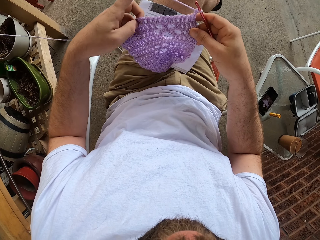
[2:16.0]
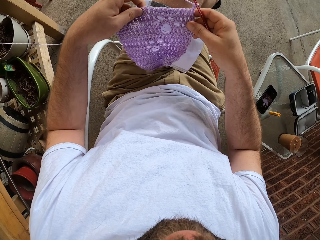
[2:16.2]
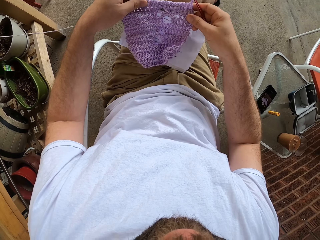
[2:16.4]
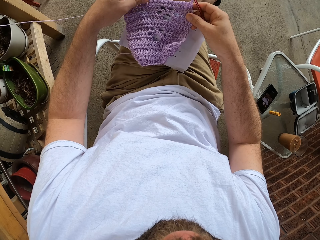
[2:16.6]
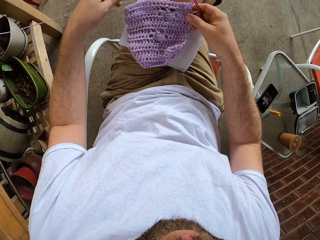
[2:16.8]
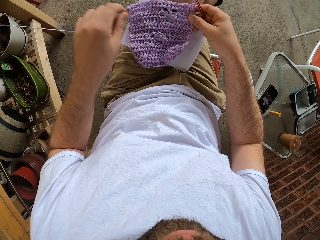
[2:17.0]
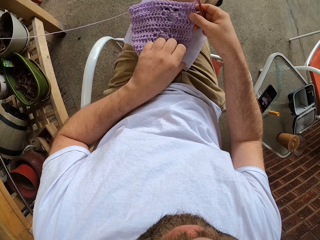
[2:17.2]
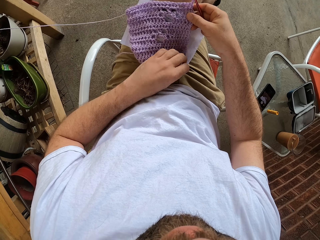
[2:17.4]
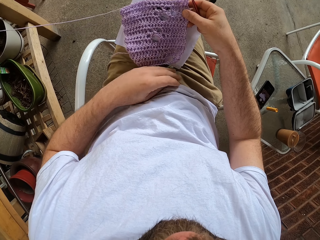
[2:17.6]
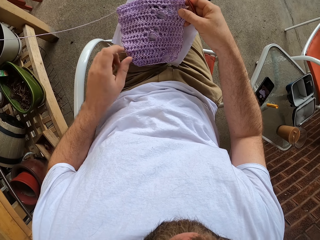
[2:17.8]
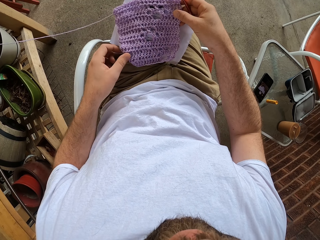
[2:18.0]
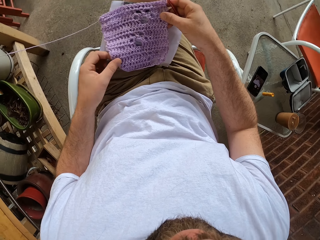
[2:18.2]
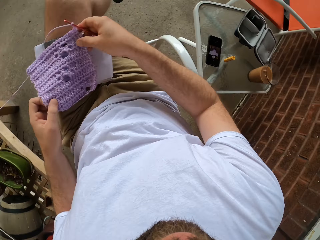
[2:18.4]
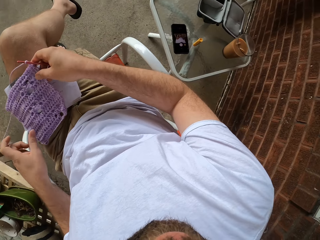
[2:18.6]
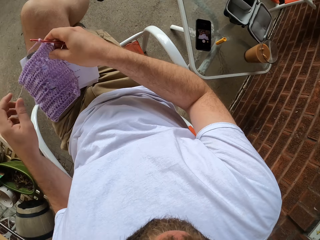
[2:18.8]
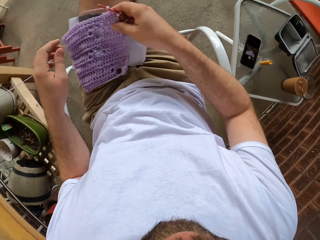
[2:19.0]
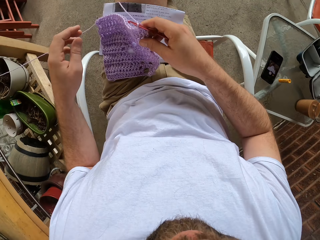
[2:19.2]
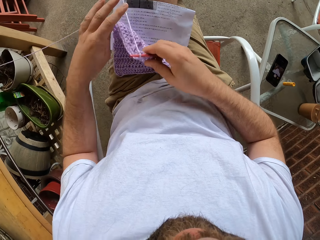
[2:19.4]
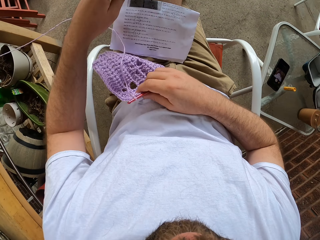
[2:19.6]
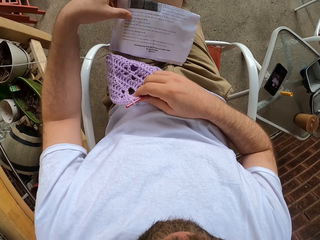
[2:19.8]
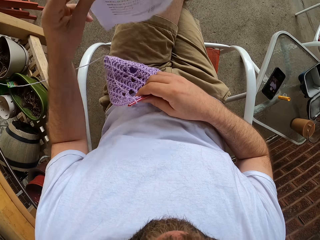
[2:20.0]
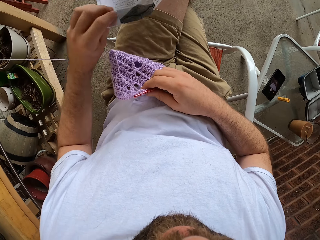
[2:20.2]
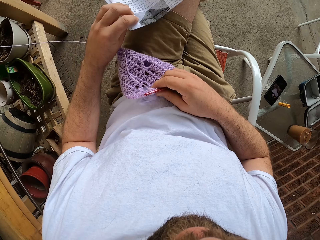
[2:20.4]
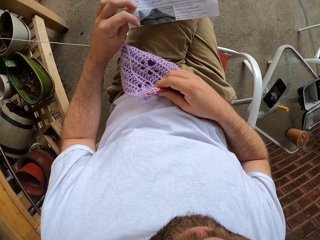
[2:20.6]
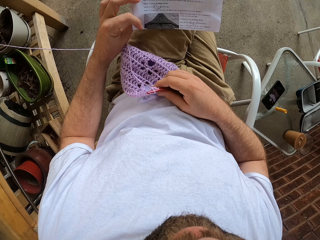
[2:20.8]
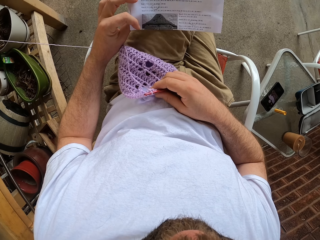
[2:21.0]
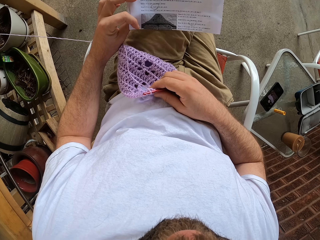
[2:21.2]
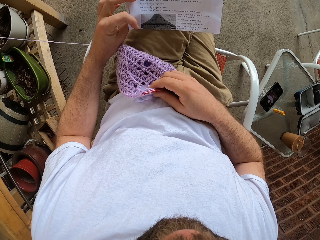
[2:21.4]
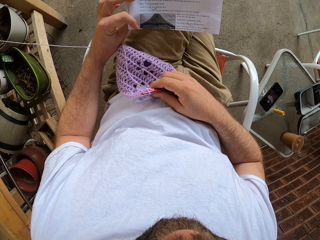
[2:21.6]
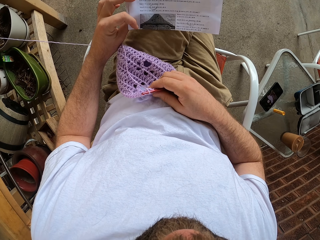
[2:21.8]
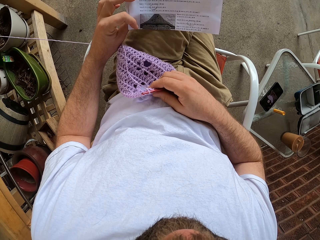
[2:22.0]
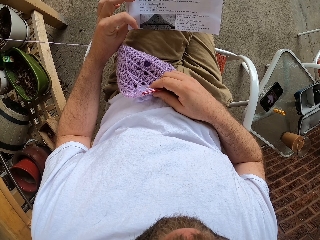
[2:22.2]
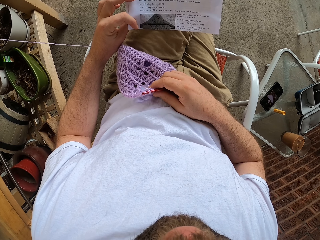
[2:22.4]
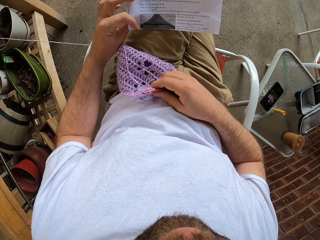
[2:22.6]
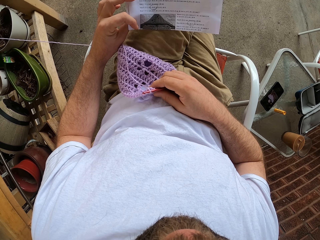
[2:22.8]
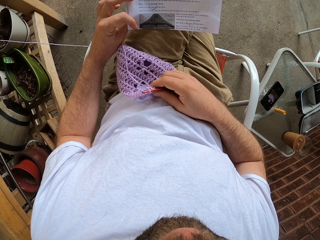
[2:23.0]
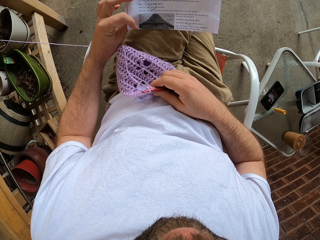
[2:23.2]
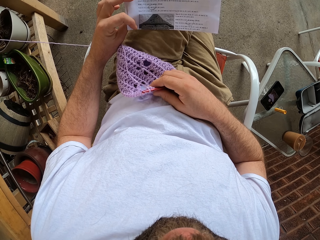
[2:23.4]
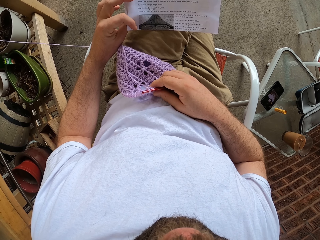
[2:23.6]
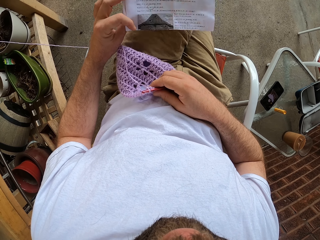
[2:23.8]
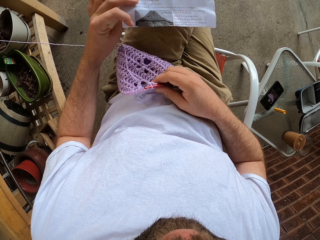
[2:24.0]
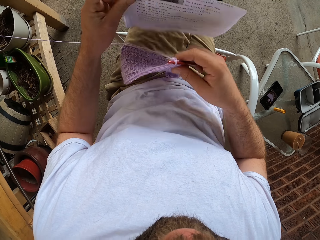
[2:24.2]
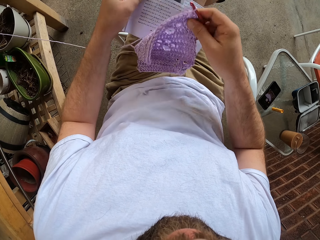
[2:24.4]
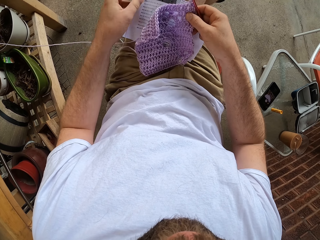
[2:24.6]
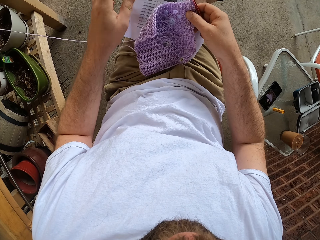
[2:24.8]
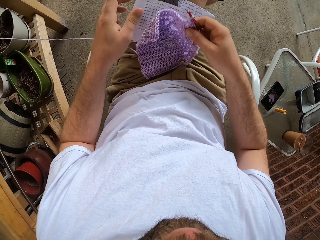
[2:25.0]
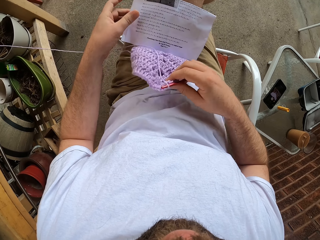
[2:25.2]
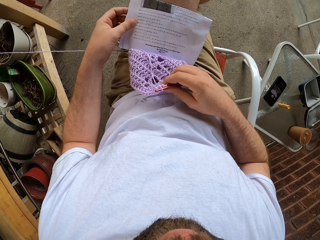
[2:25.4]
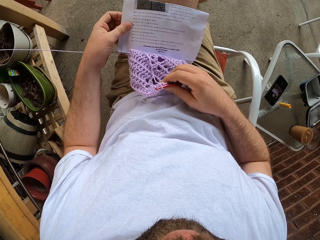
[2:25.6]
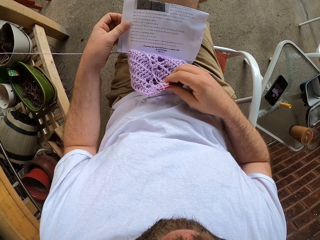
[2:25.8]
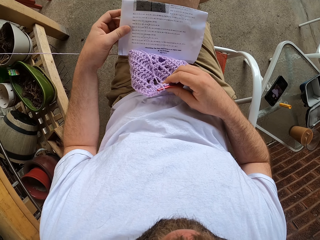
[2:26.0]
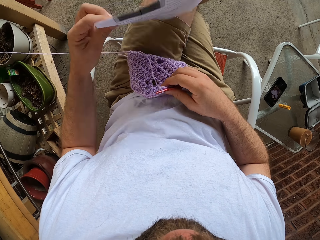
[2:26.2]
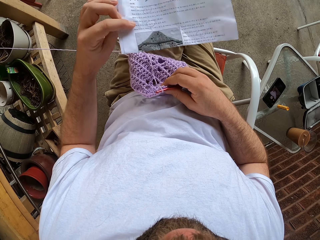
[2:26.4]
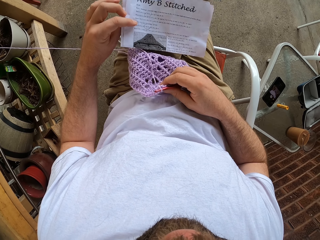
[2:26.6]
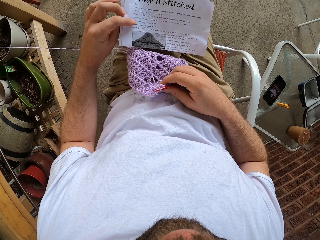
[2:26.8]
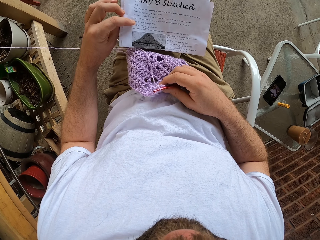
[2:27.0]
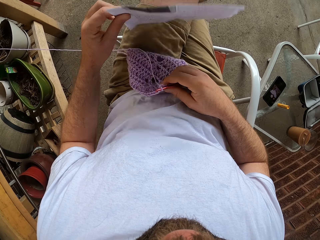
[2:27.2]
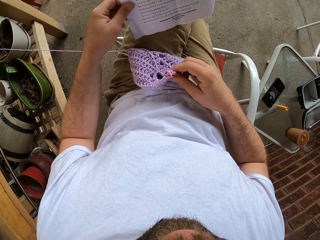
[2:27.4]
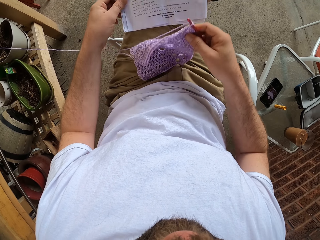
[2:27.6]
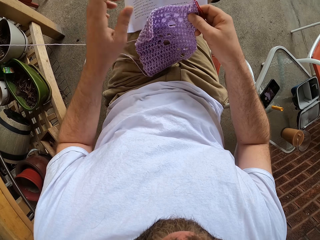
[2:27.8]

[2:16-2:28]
The camera wearer moves the yarn in his hands. He examines the fabric. He places the yarn on his lap. He adjusts the yarn with his left hand. He picks up the paper, turns the paper, and moves the paper on his lap with his left hand. He moves the yarn on his lap with his right hand. He reads the manual. He turns the paper. He adjusts the yarn on his lap. He moves the paper on his lap with his left hand.

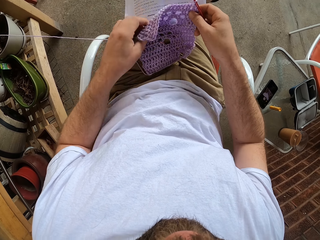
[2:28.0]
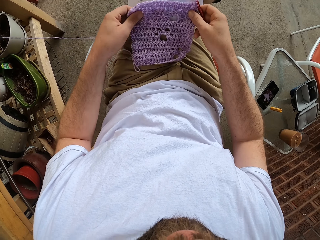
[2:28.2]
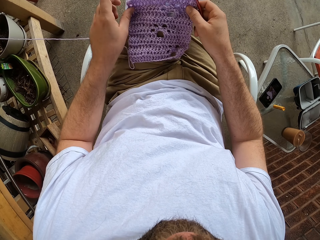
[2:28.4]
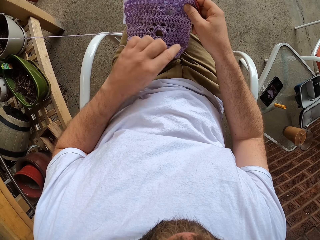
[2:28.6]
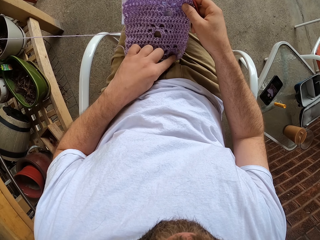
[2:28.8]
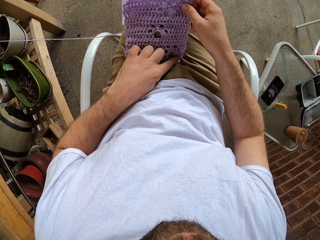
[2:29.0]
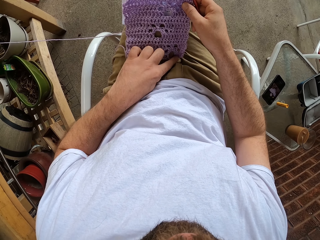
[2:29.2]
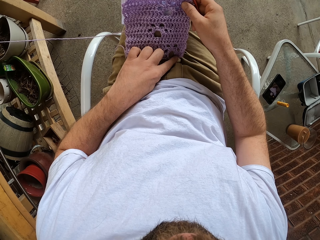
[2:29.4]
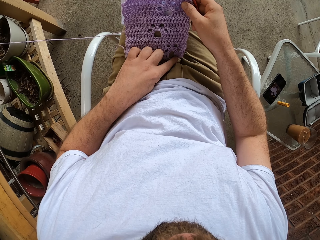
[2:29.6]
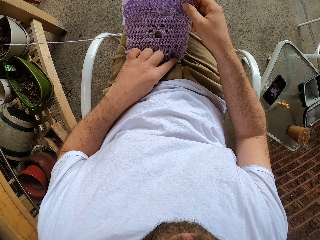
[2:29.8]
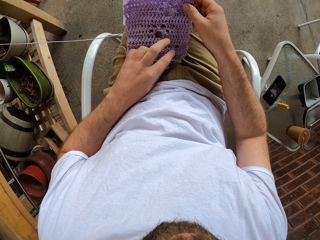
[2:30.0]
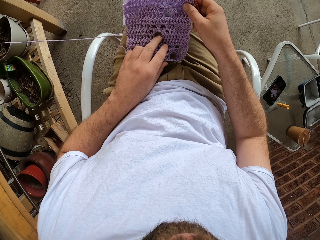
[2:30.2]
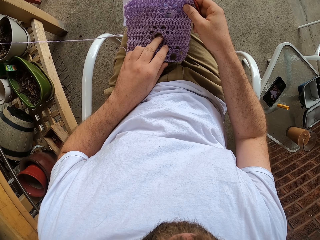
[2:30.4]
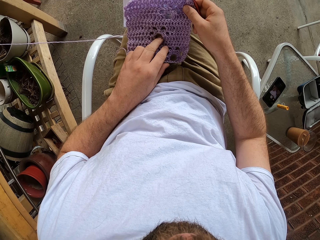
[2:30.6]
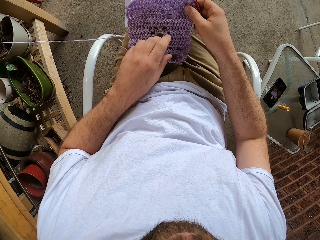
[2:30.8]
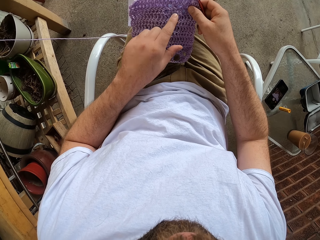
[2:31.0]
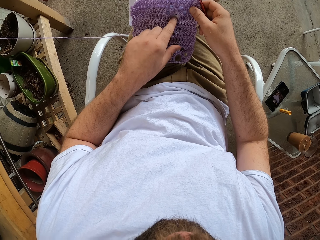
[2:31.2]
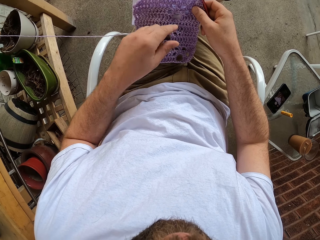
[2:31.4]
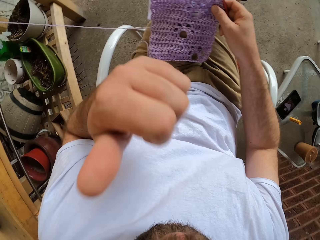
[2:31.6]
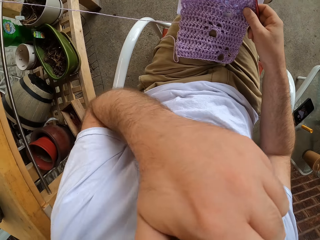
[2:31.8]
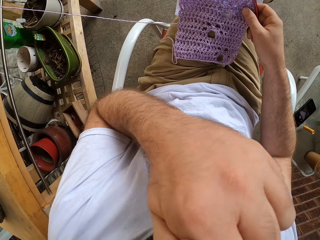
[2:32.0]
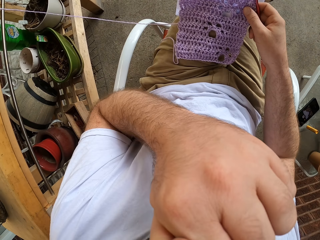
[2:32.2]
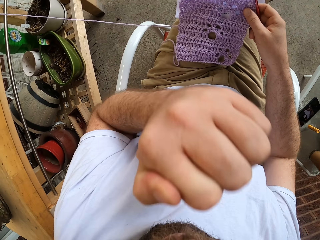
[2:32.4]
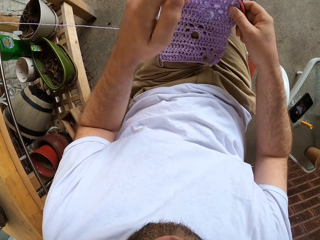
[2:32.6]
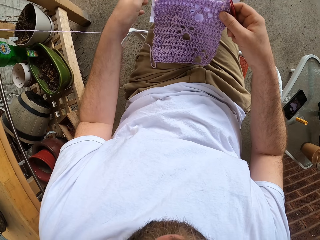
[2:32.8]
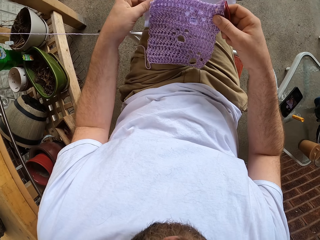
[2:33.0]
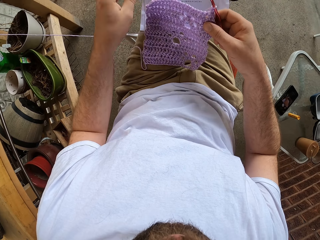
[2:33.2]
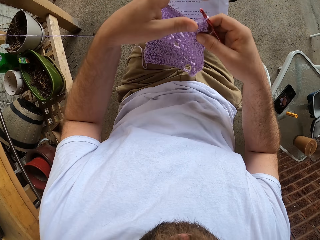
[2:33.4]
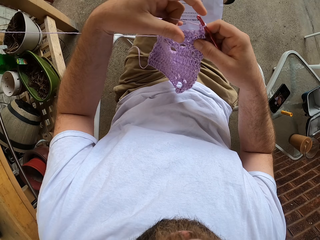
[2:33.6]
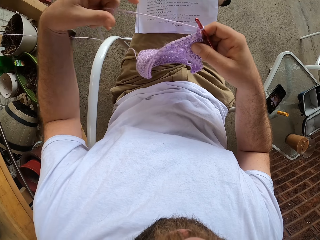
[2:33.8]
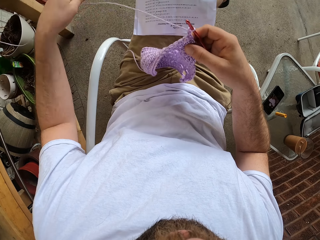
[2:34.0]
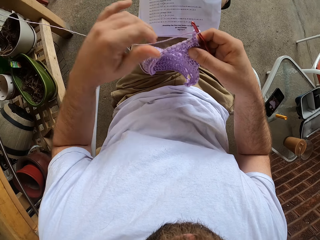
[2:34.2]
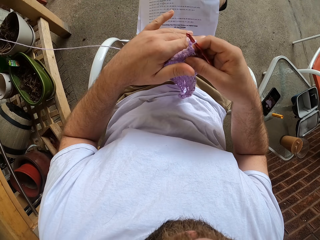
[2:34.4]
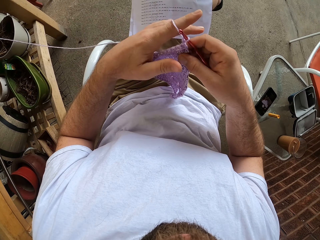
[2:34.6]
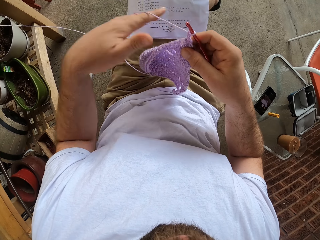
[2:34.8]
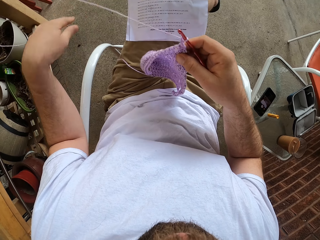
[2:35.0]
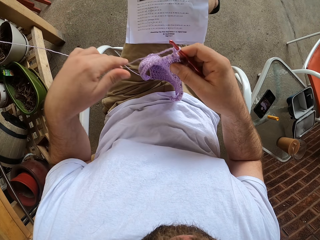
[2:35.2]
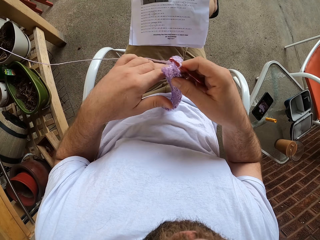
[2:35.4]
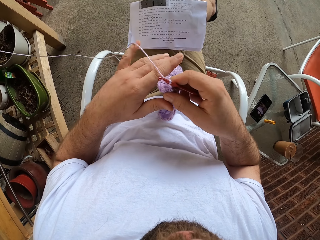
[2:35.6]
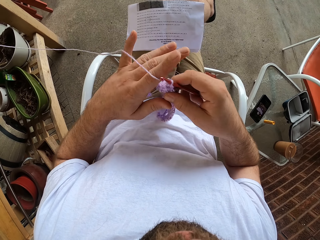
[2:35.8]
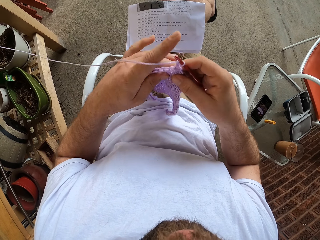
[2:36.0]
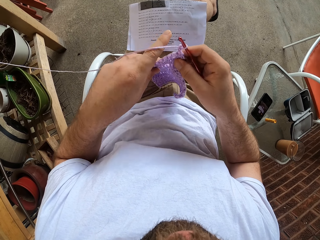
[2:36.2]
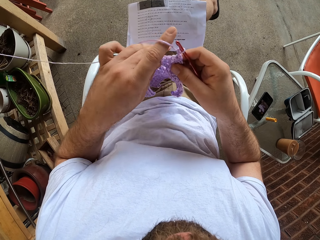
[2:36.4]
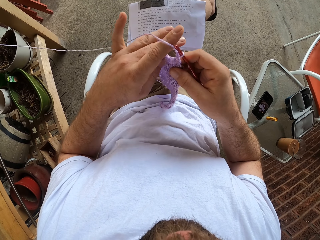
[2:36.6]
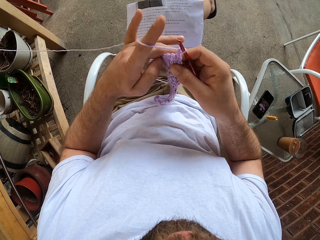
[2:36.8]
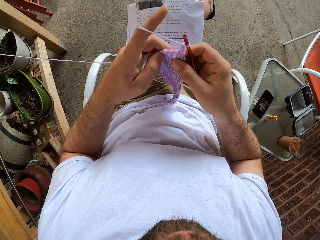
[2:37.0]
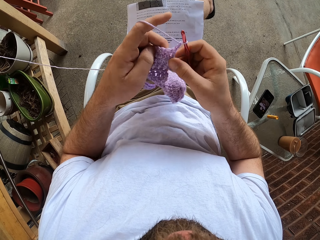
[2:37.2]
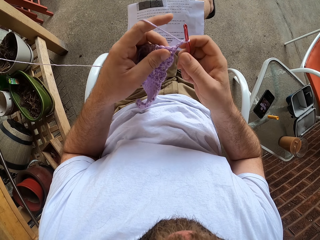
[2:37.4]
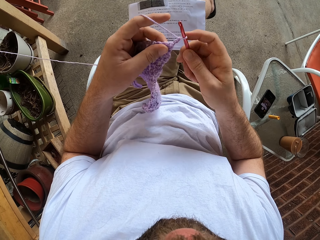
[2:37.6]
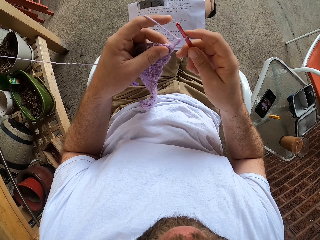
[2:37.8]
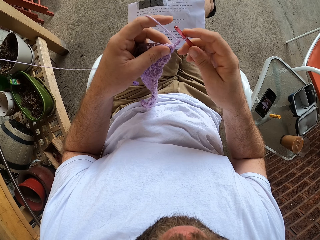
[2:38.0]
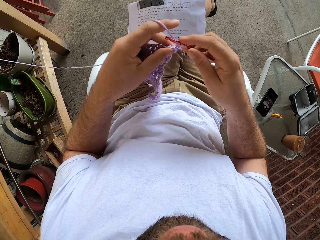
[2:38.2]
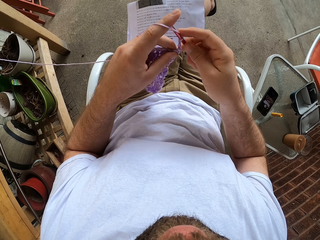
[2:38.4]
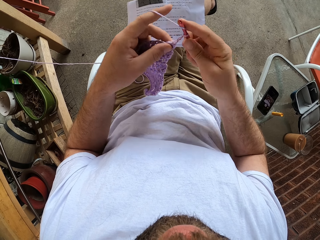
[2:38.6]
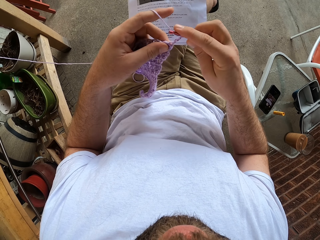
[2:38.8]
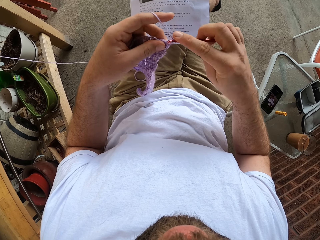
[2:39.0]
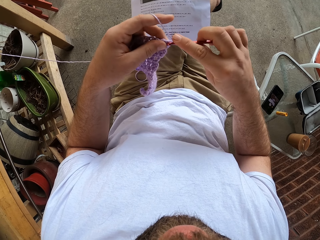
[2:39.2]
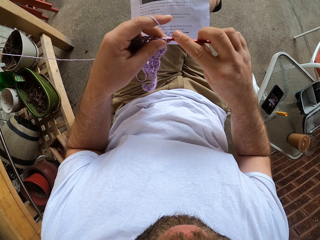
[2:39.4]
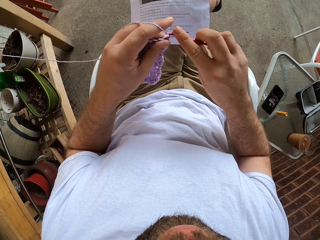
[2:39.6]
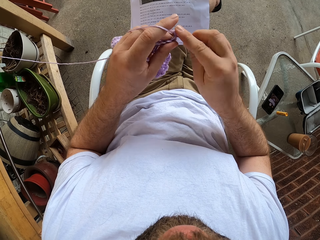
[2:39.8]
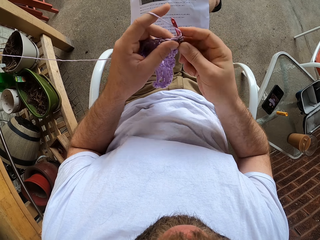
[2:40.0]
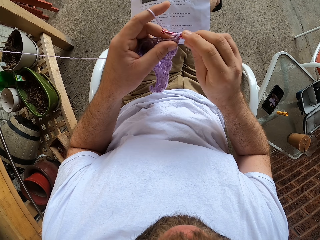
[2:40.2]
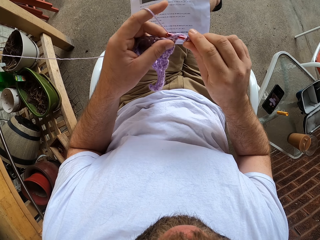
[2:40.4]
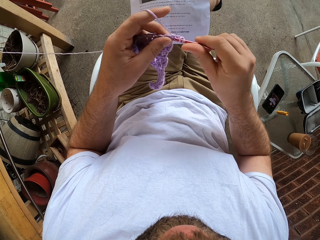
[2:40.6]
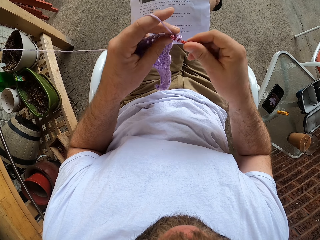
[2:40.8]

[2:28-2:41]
The camera wearer adjusts the yarn on his lap with his hands. He examines the fabric. He counts the holes in the yarn with his left hand. He moves the hands. He touches his face with his left hand. He adjusts the yarn in his hands. He stretches the yarn. He crochets with the yarn and the crochet hook in his hands.
